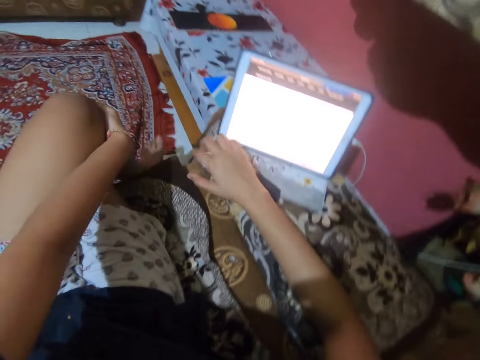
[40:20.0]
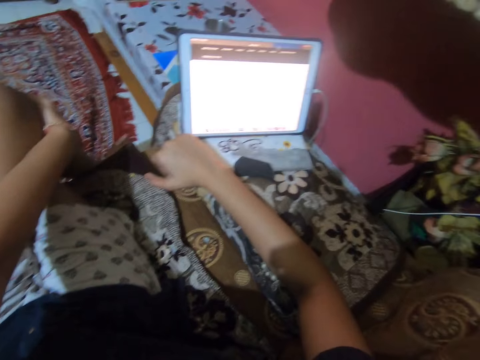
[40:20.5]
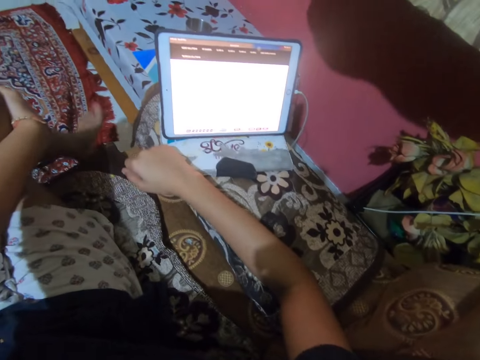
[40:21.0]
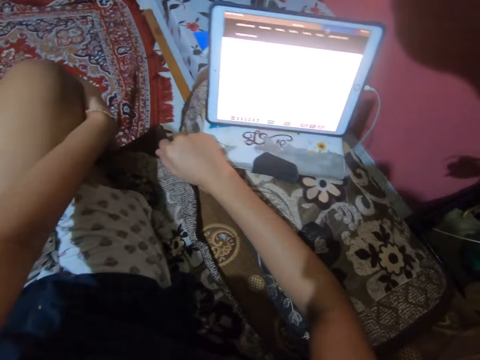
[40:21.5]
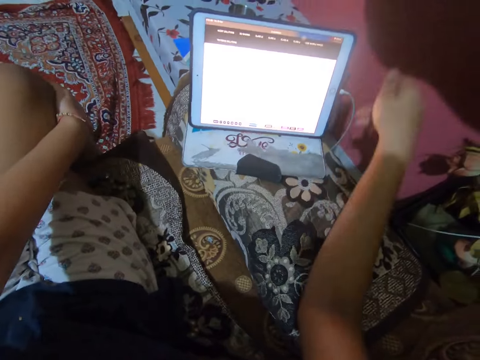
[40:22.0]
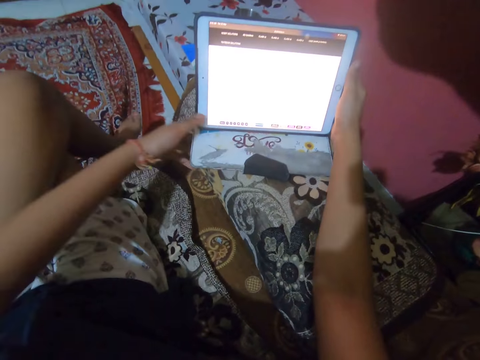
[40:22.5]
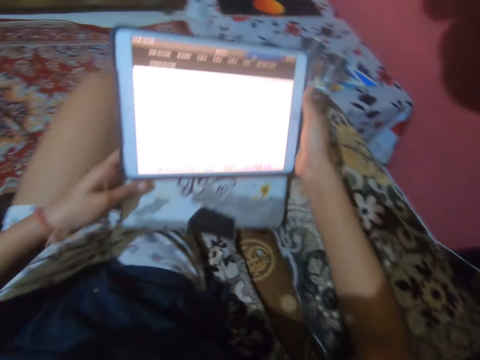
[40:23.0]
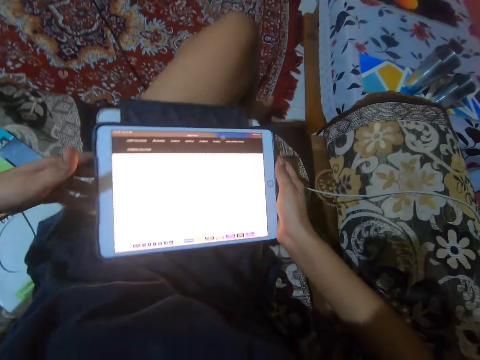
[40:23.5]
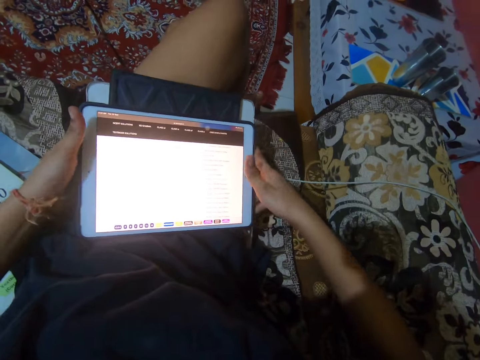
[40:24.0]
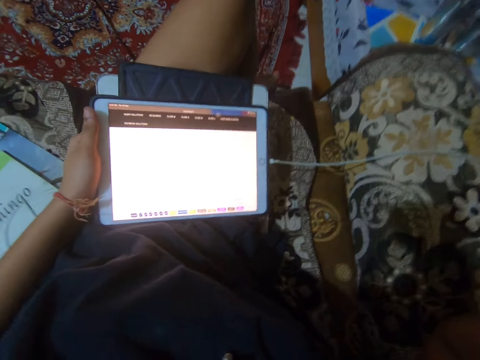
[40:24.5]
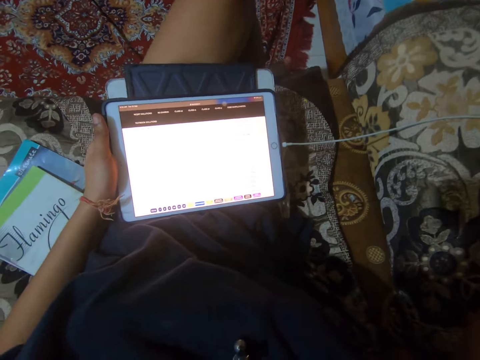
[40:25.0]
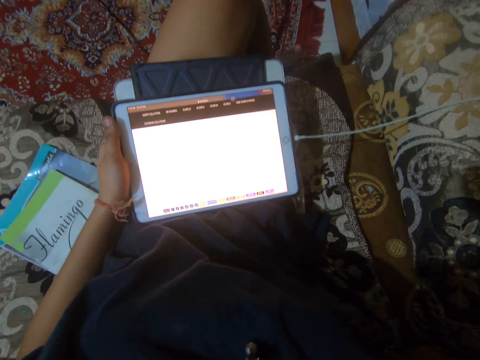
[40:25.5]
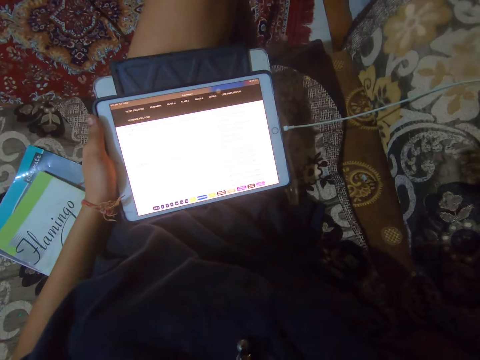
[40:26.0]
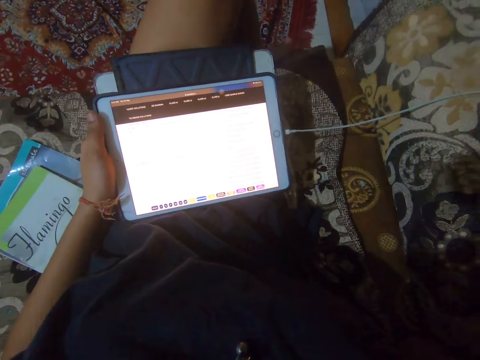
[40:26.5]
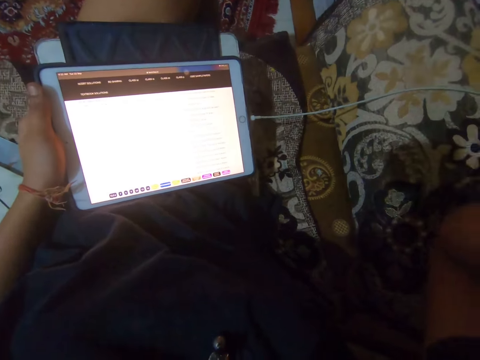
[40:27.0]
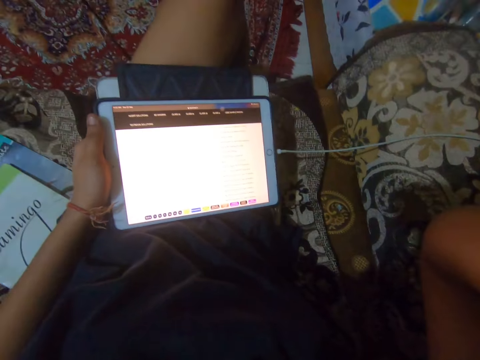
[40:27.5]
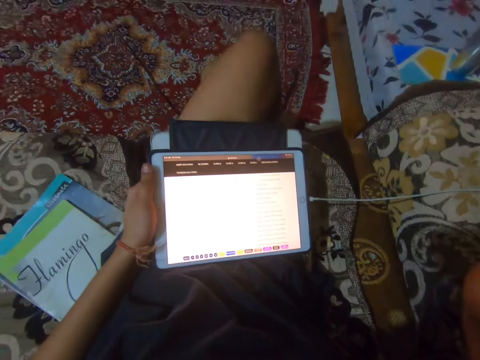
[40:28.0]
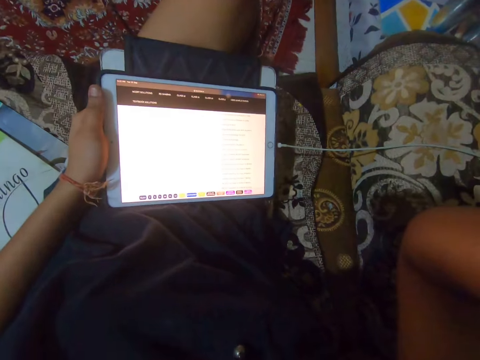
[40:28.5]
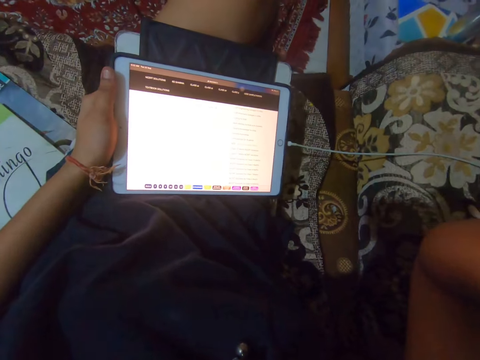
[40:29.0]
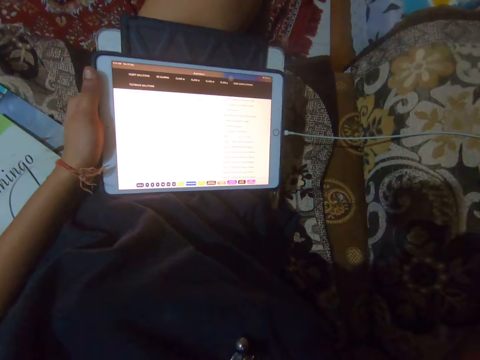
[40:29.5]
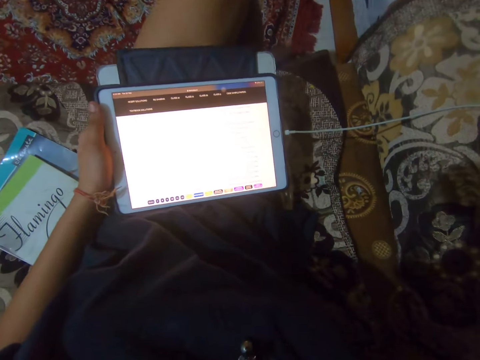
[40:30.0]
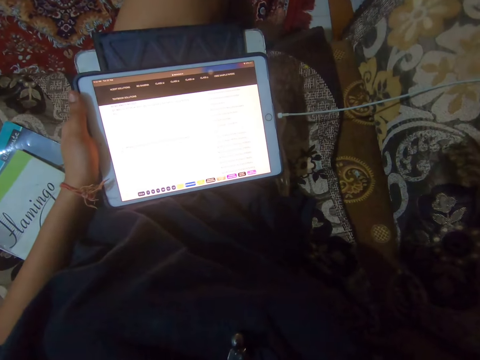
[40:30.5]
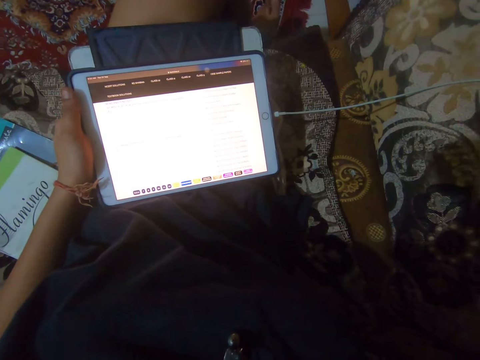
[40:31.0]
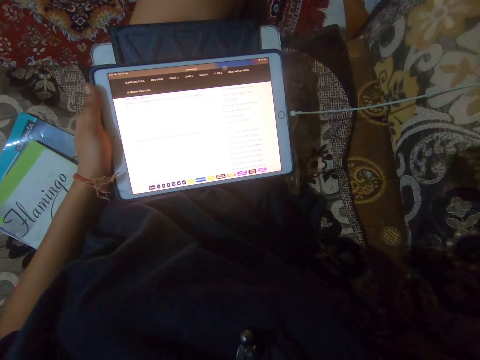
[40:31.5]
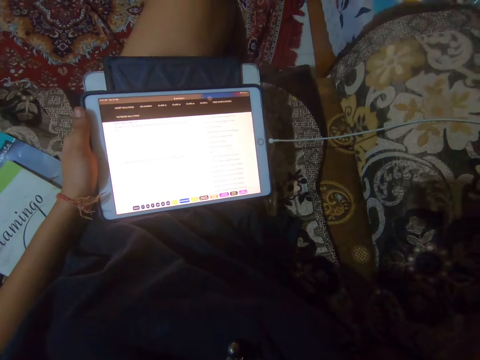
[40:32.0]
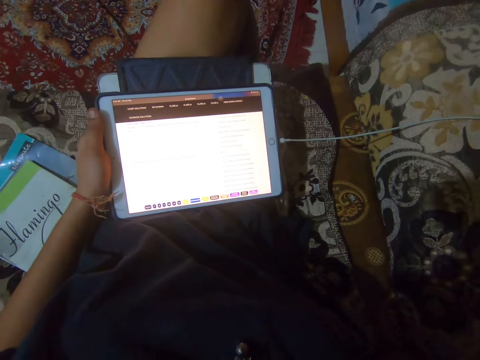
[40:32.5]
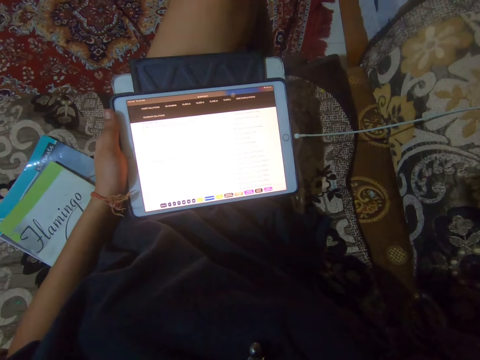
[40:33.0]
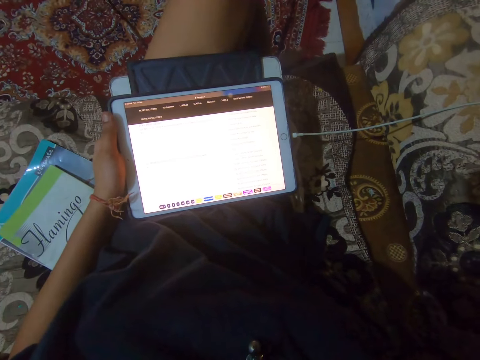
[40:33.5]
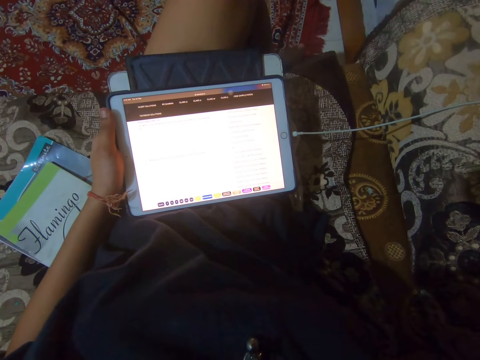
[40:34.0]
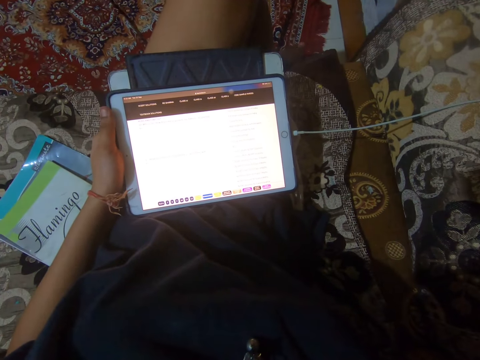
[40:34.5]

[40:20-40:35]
The camera wearer shifts the iPad with her right hand. She reads with the tablet. She picks up the iPad with both hands. She places the iPad on her lap. She raises her hand to the camera area. She reads with the tablet.

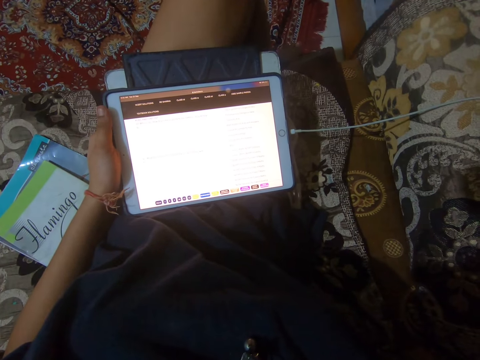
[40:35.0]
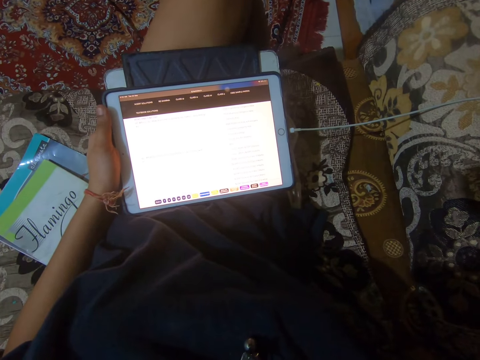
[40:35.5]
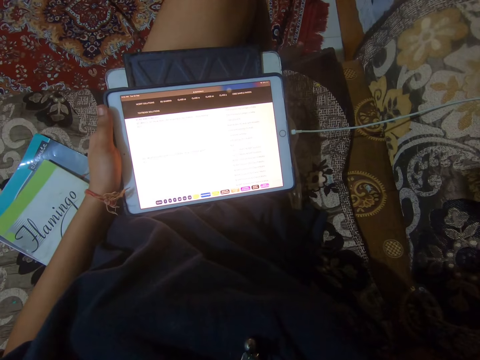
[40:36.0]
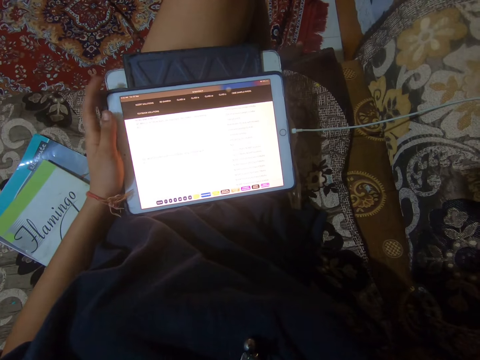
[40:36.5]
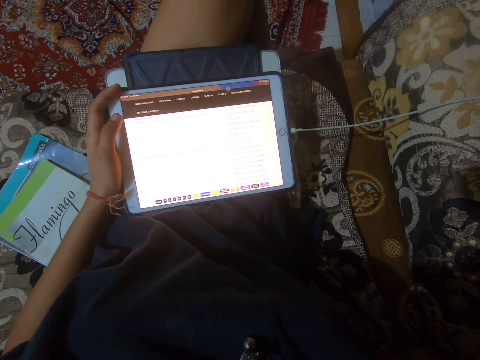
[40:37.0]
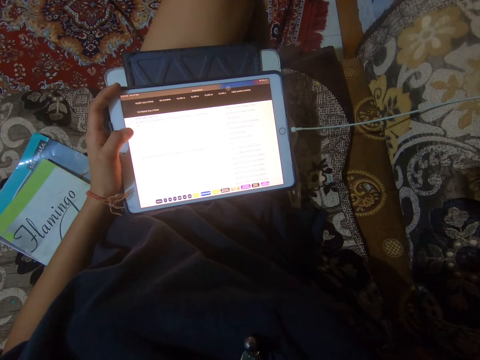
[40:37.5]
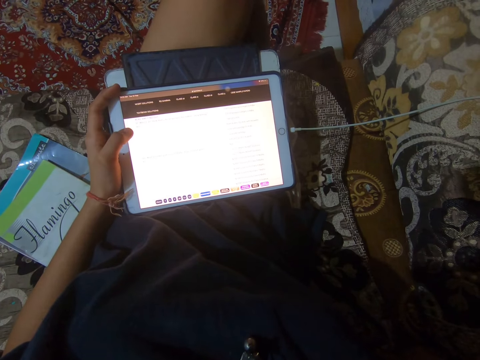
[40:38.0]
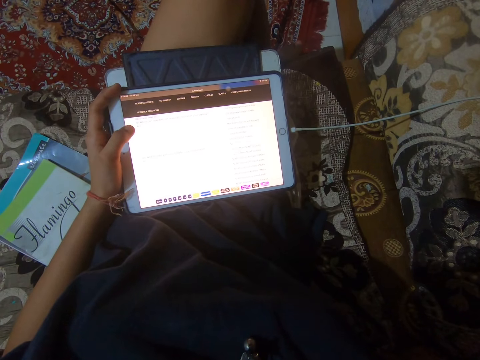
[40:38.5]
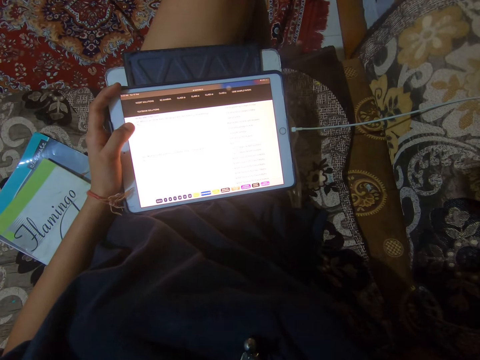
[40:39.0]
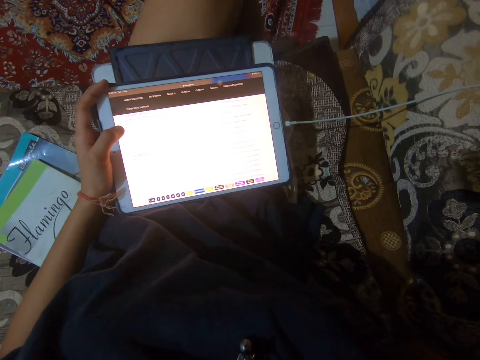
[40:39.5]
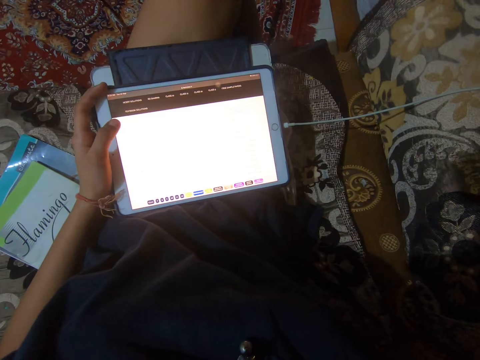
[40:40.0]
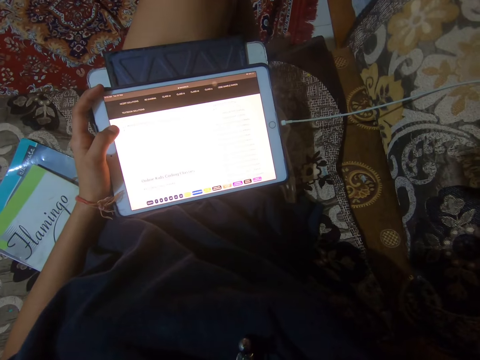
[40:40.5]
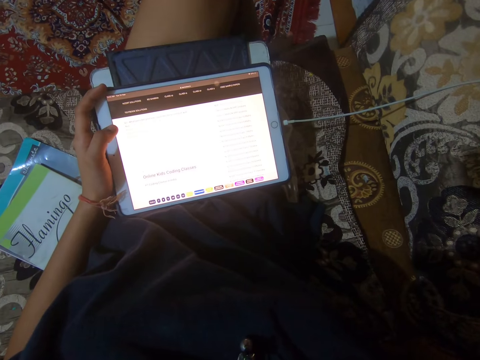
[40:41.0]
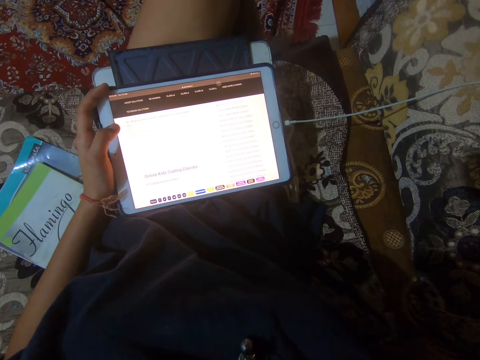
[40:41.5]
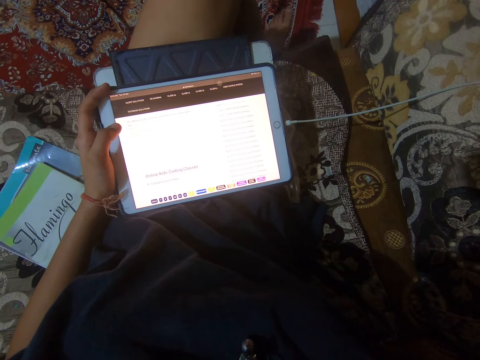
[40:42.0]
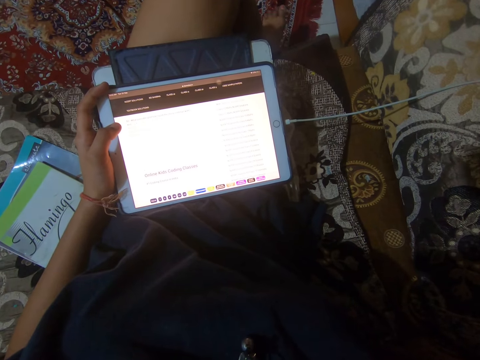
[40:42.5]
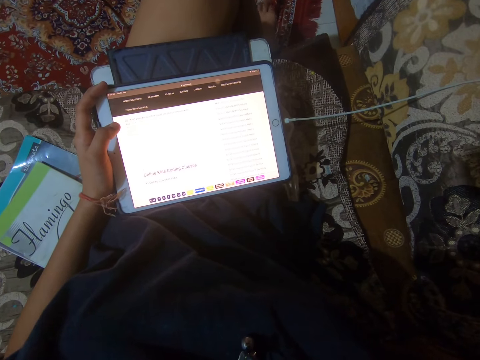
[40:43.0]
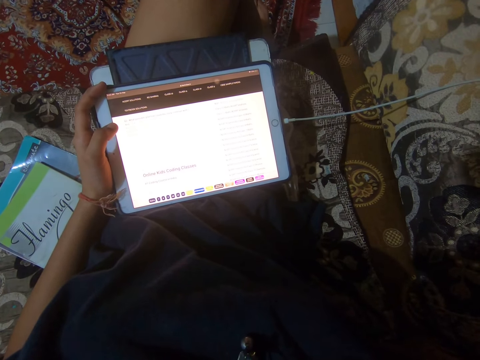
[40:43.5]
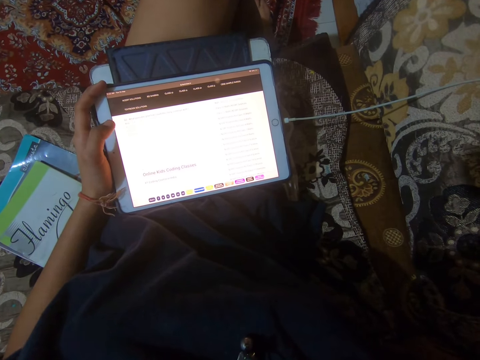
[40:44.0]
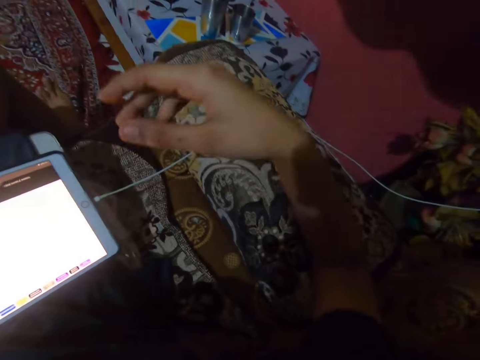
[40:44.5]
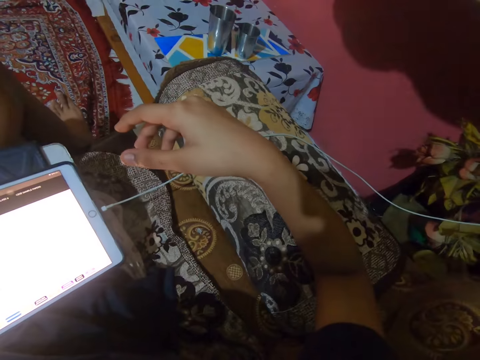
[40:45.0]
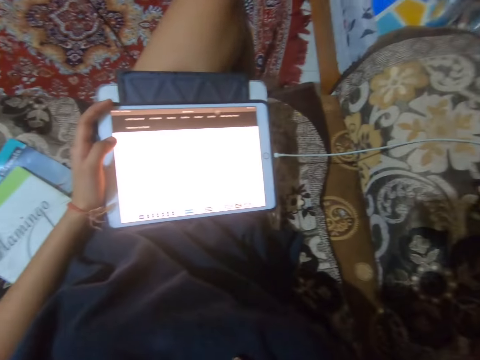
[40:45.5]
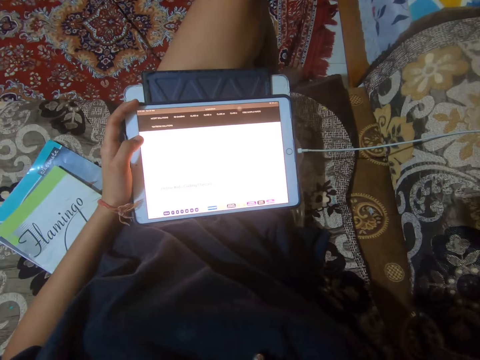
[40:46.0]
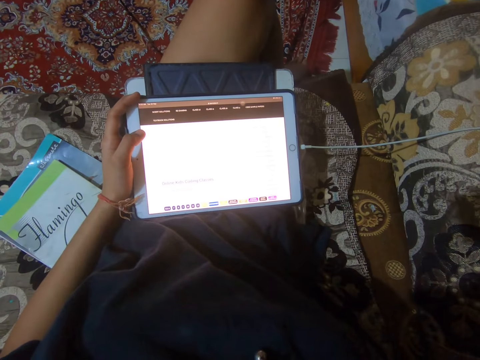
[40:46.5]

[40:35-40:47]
The camera wearer looks at her right hand. She lifts the hand and looks at the tablet.
